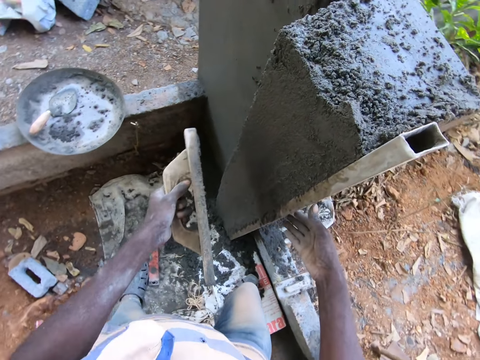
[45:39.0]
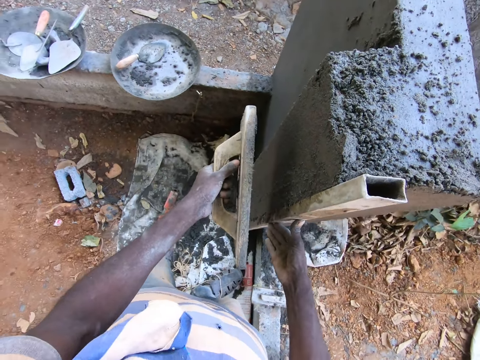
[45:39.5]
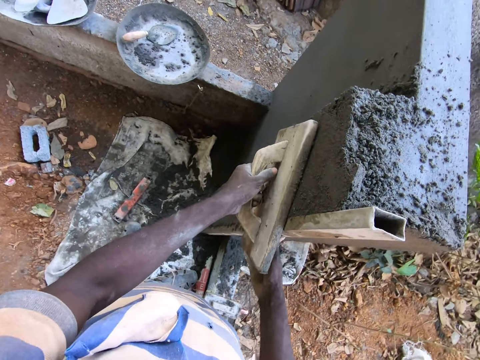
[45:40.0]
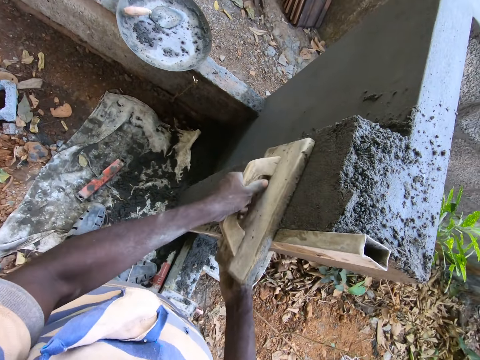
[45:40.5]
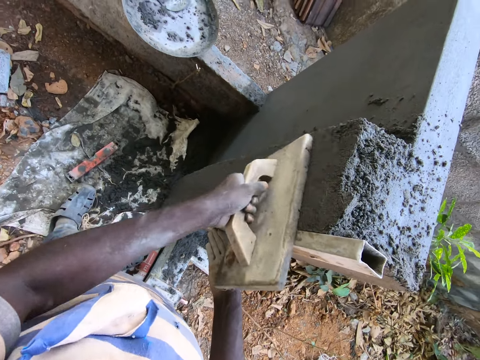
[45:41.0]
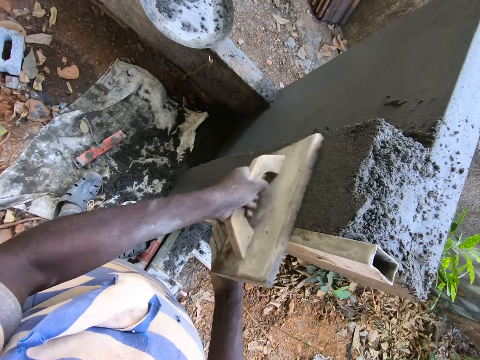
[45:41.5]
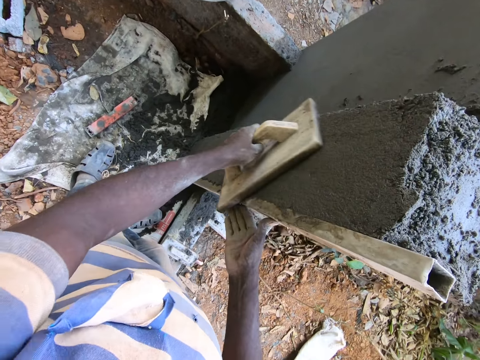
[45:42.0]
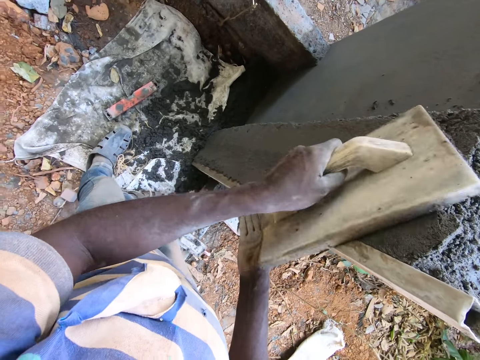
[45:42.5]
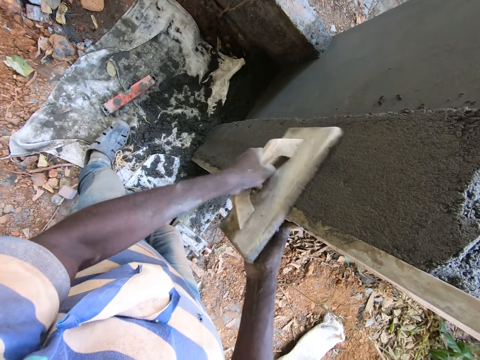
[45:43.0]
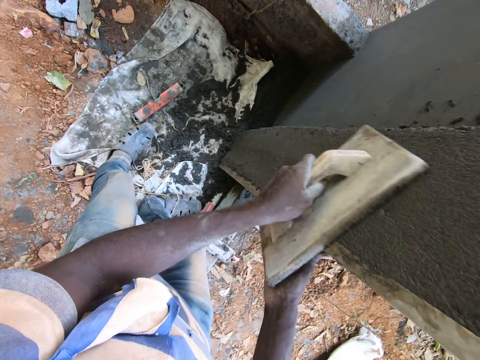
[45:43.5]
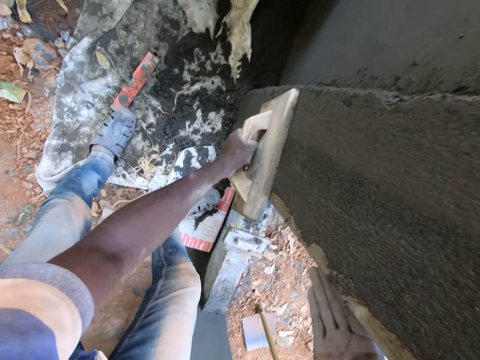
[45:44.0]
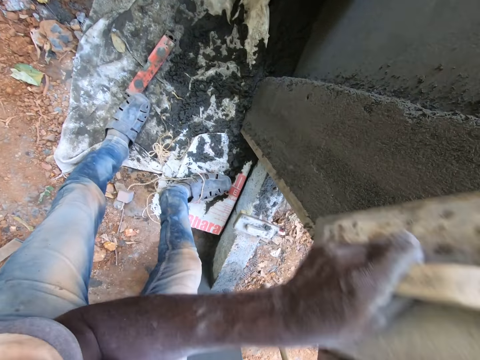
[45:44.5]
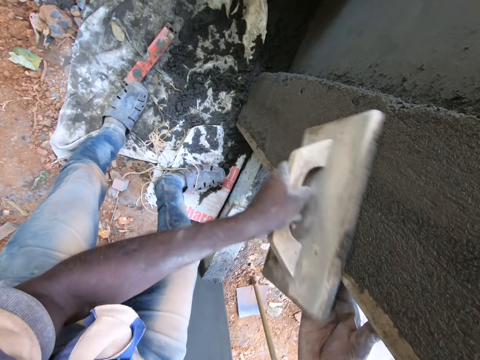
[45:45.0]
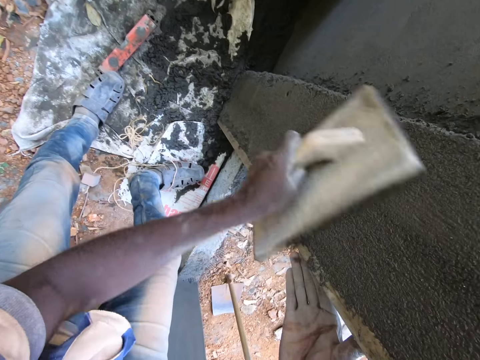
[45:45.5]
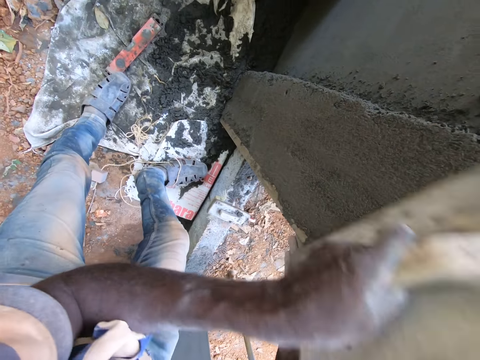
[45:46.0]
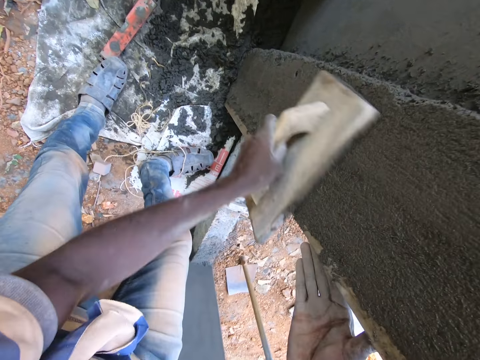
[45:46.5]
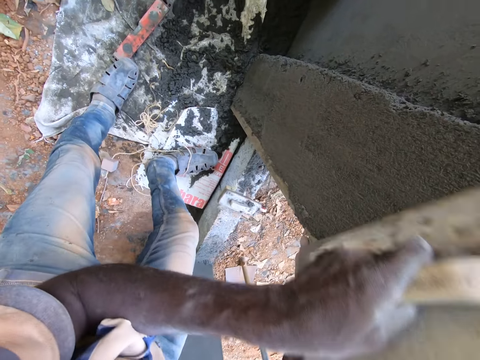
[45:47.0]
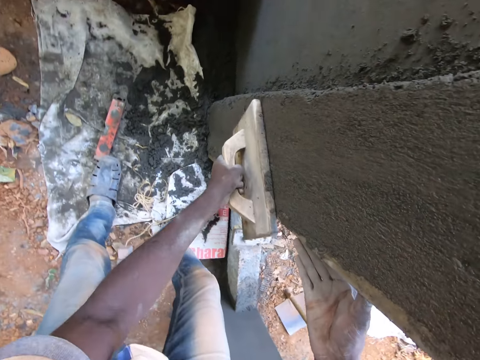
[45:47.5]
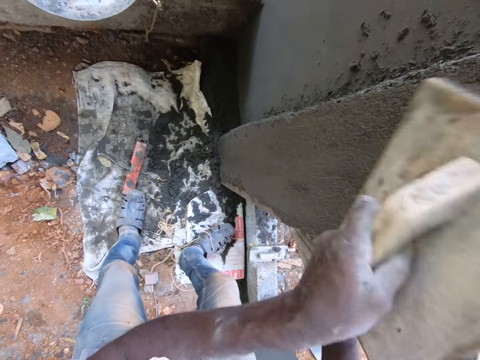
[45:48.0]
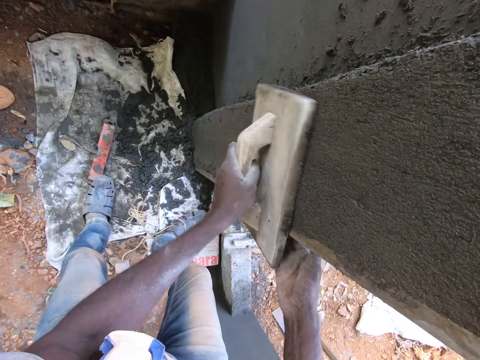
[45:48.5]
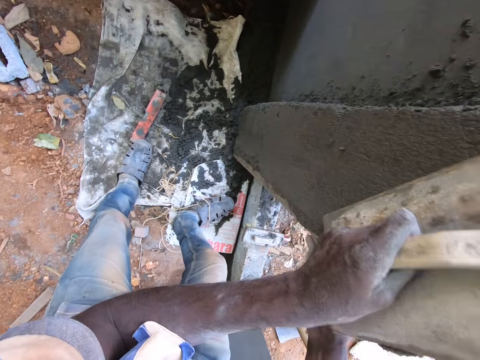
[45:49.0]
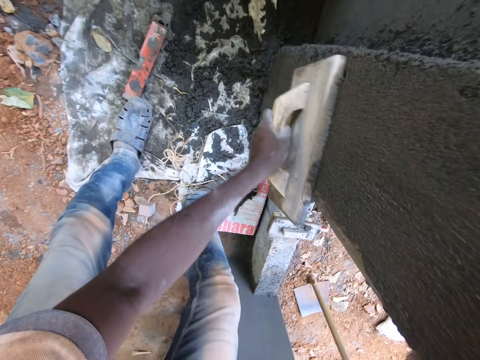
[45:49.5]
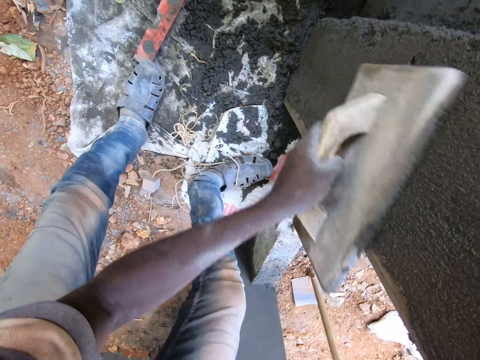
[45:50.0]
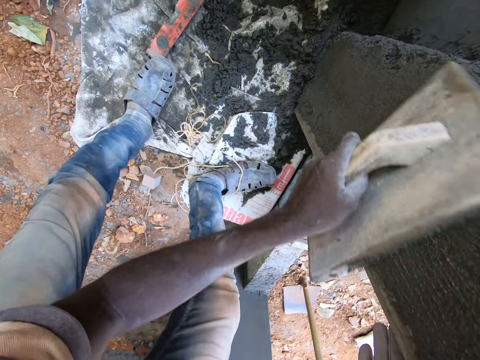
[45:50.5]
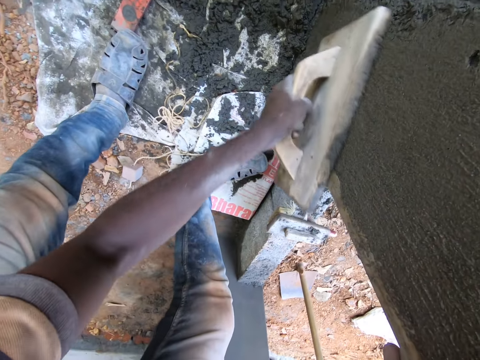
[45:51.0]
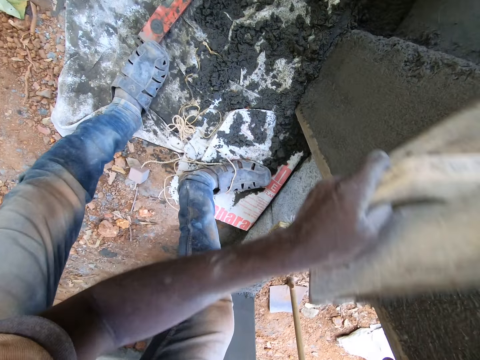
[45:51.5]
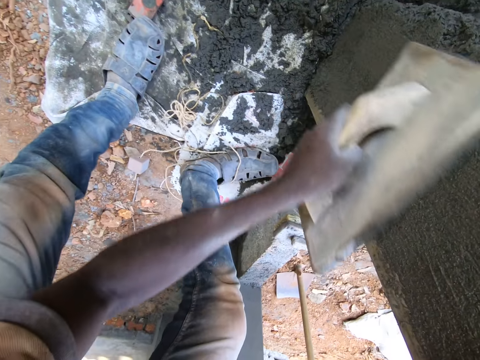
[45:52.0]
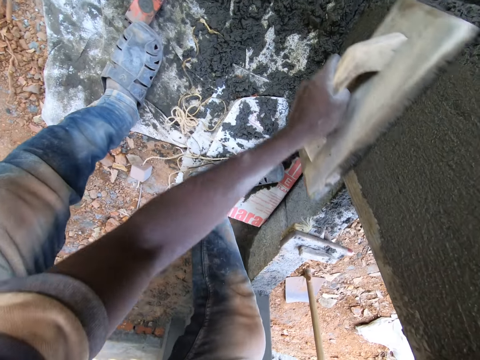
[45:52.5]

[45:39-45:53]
The camera wearer places his right hand on the wall. He smoothens the wall with the float in his left hand and a metal bar.

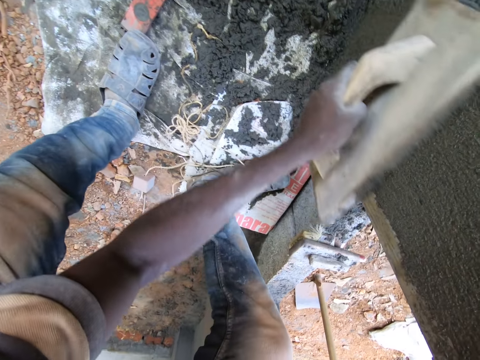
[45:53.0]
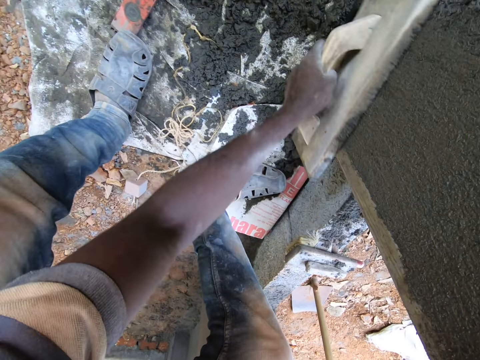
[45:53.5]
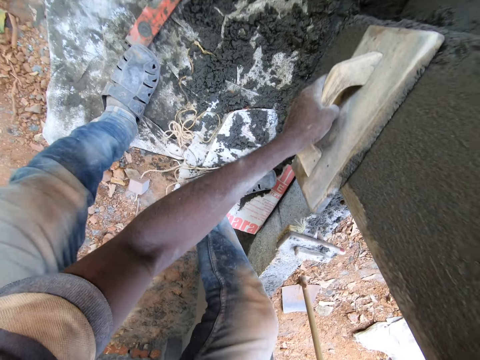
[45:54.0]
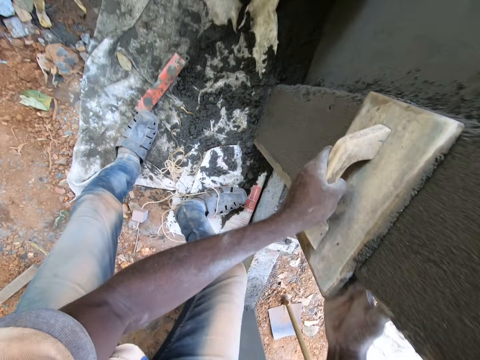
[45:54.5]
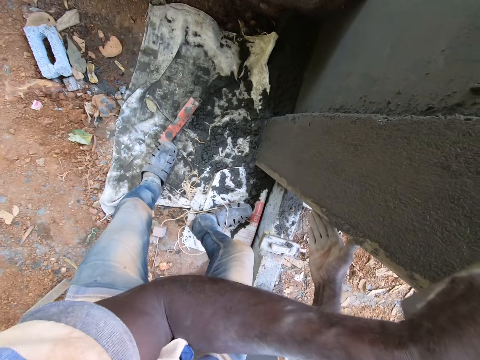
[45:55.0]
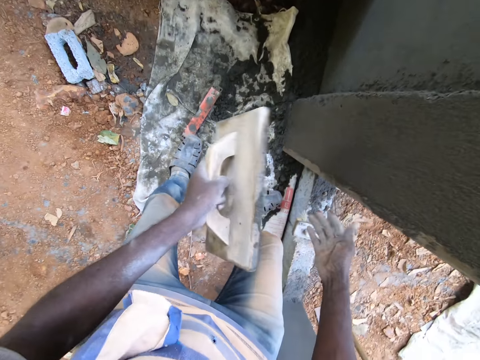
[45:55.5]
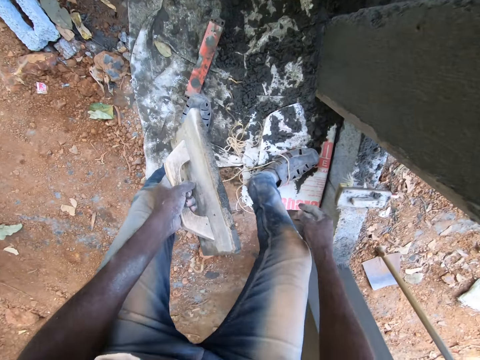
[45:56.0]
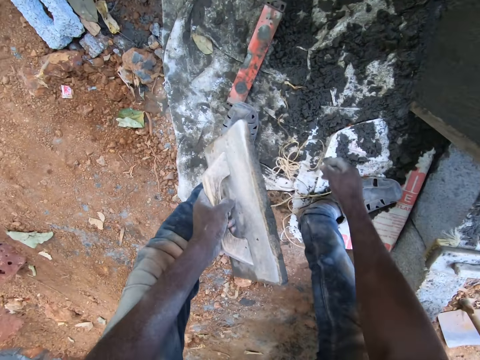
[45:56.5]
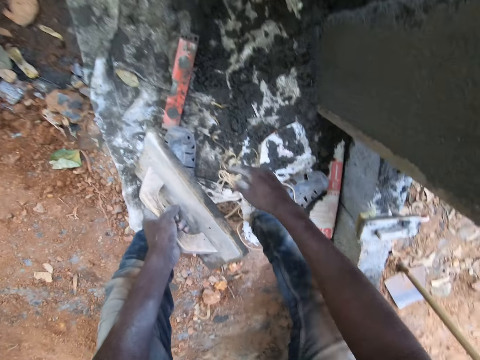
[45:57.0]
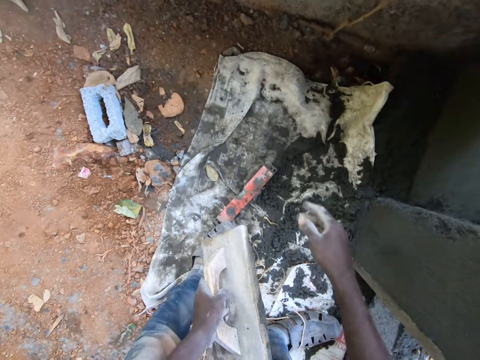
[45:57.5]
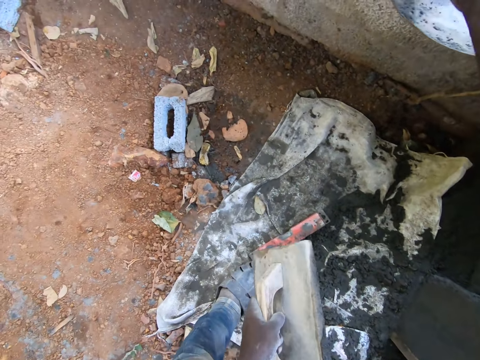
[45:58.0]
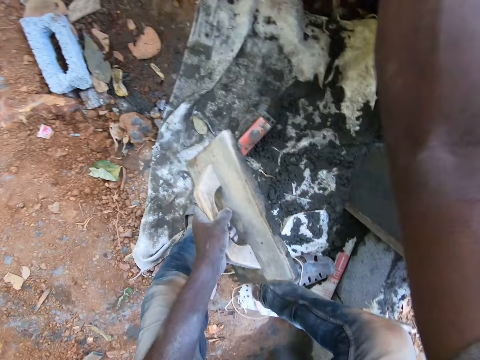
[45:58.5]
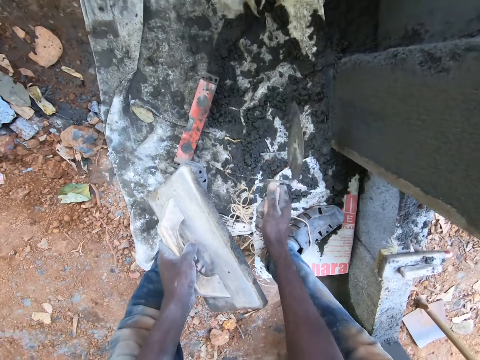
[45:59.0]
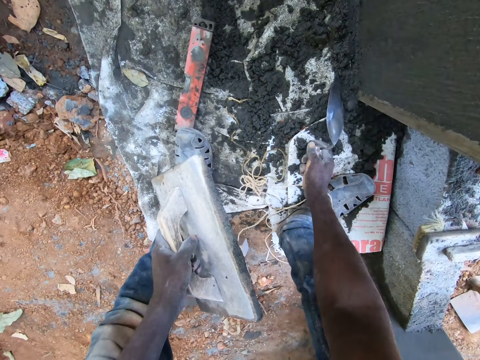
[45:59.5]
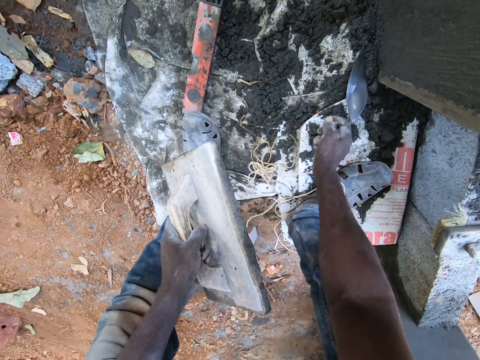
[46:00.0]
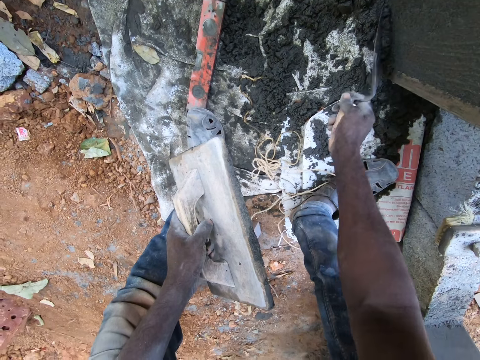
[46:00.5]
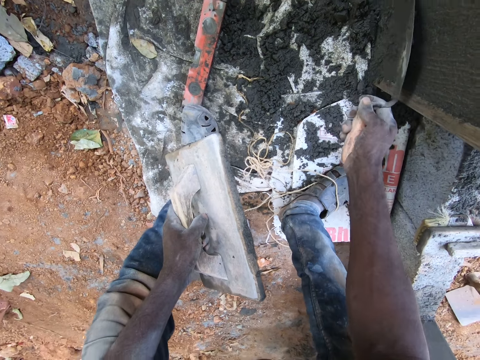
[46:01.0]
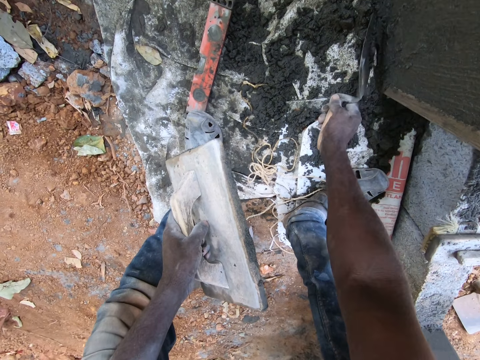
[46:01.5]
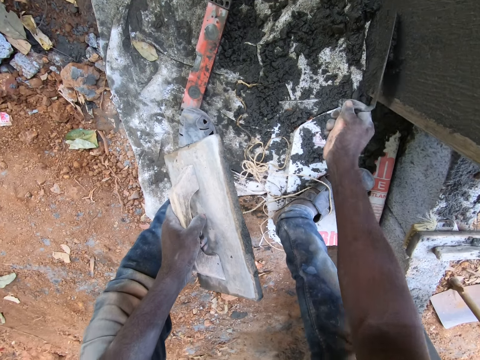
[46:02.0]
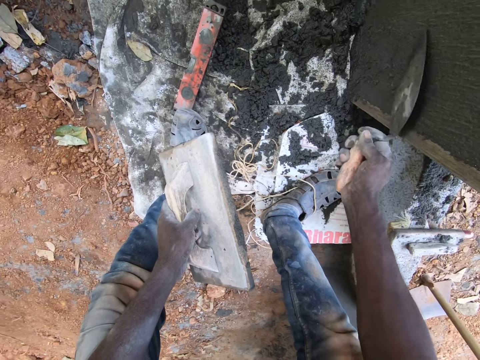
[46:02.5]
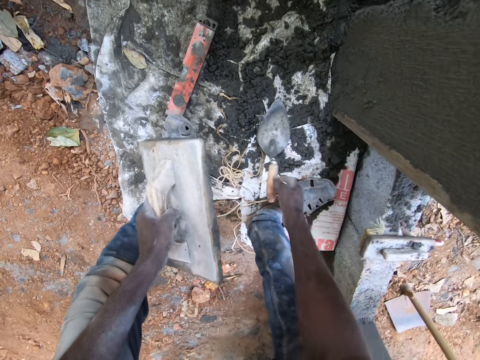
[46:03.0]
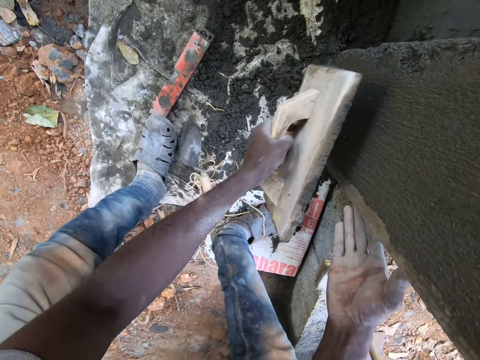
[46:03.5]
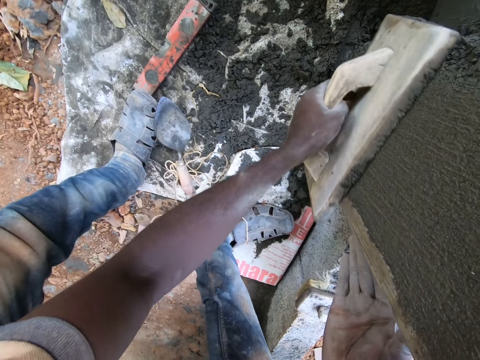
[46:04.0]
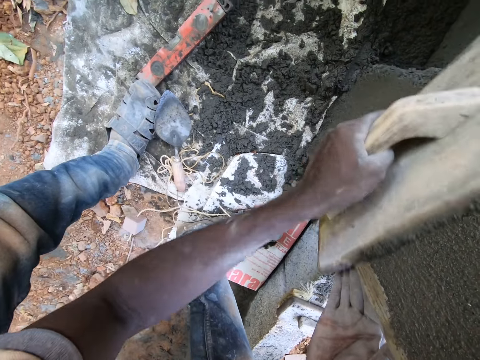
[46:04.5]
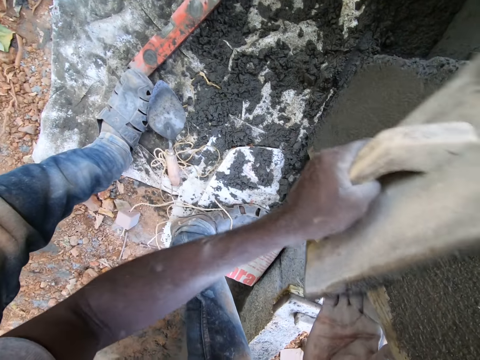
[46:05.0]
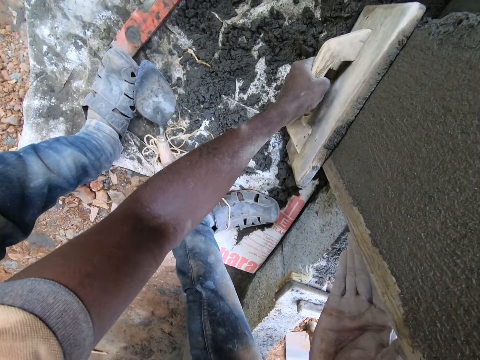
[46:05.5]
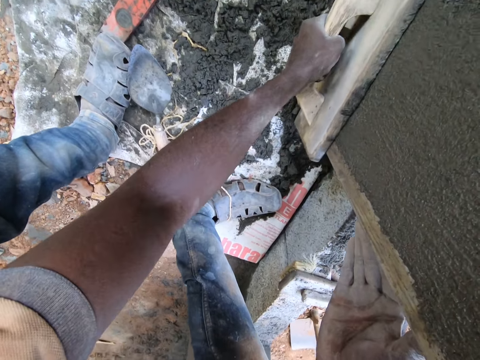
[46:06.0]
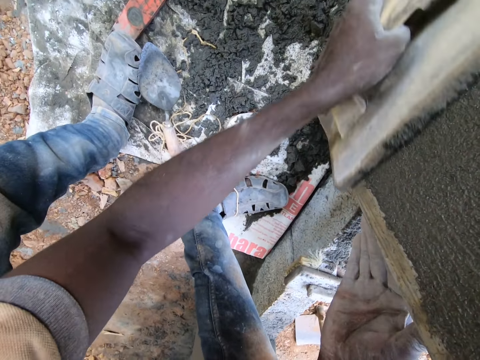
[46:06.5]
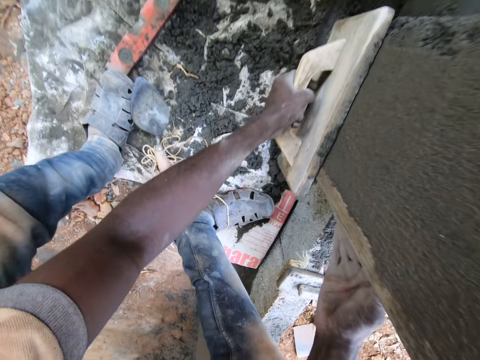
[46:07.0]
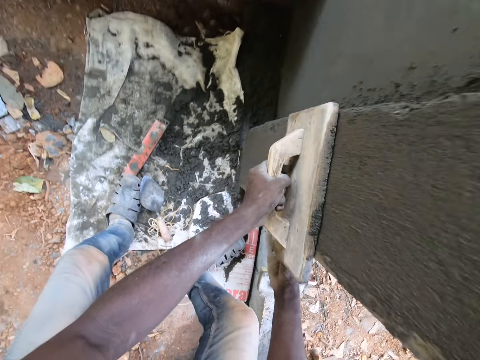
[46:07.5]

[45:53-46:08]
The camera wearer removes his right hand from the wall. He picks up the trowel from the head pan with his right hand. He spreads the cement or mortar on the wall with the trowel in his right hand. He picks the mortar with the trowel. He drops the trowel on the ground with his right hand. He places his right hand on the wall. He smoothens the wall with the float in his left hand and the metal bar.
